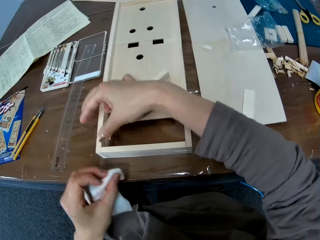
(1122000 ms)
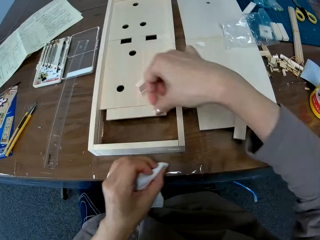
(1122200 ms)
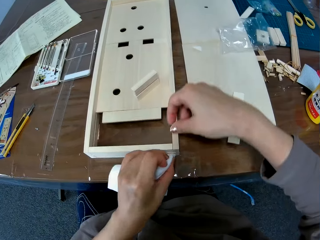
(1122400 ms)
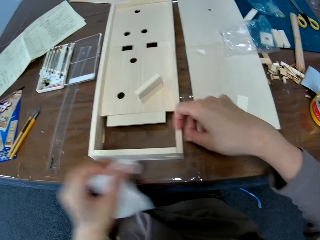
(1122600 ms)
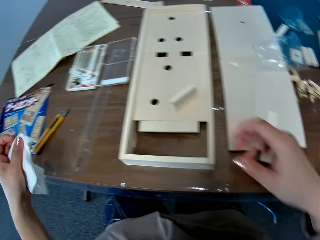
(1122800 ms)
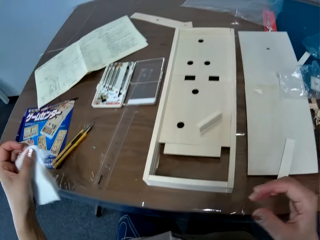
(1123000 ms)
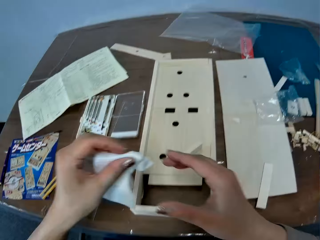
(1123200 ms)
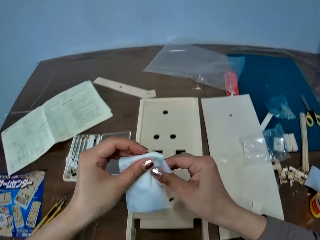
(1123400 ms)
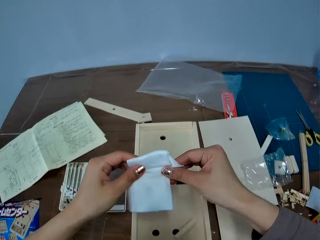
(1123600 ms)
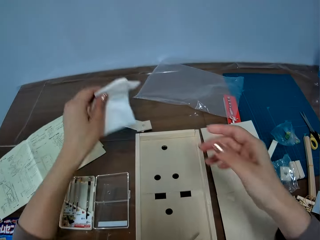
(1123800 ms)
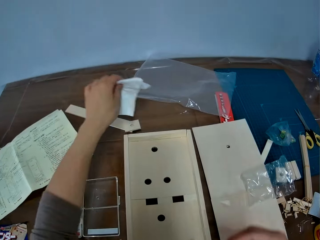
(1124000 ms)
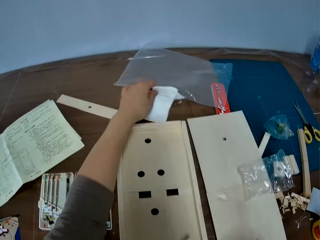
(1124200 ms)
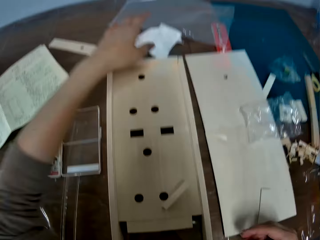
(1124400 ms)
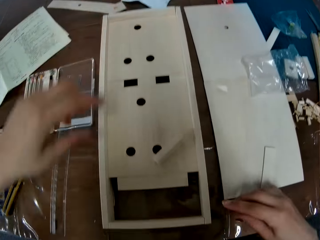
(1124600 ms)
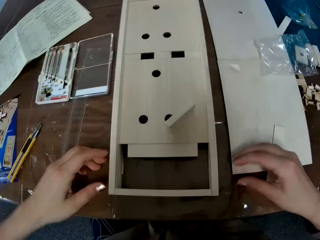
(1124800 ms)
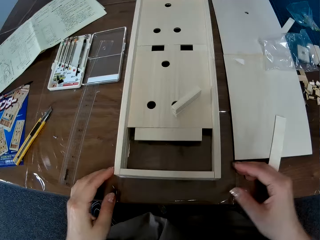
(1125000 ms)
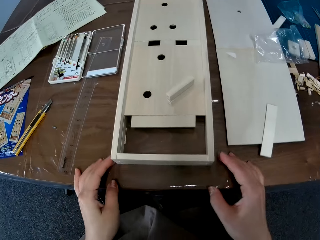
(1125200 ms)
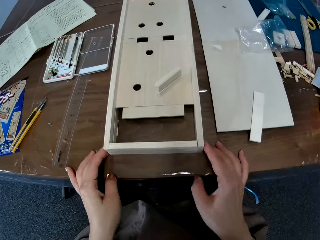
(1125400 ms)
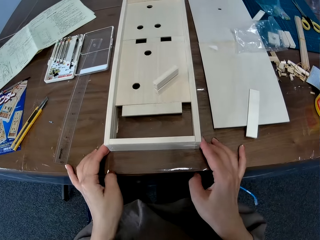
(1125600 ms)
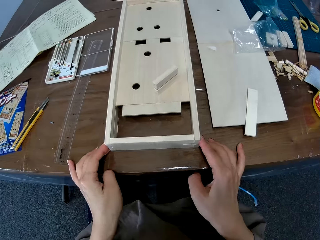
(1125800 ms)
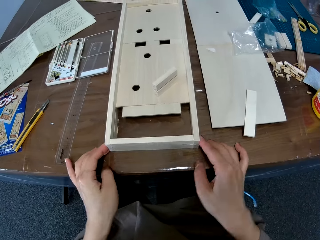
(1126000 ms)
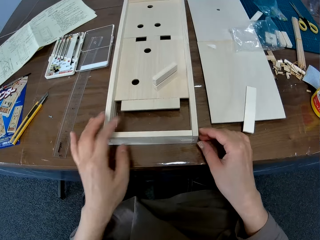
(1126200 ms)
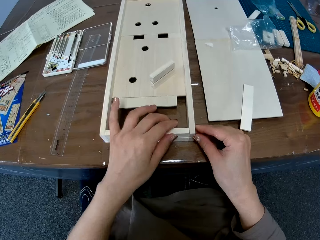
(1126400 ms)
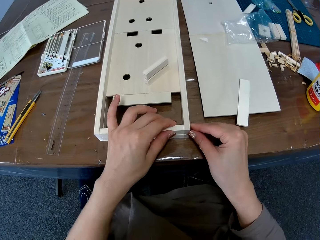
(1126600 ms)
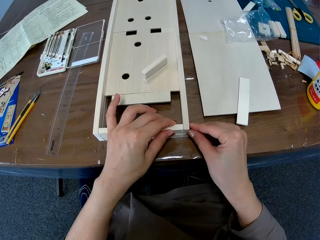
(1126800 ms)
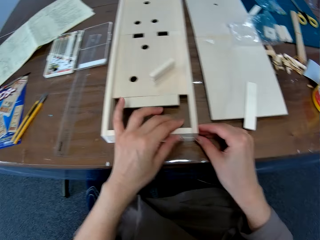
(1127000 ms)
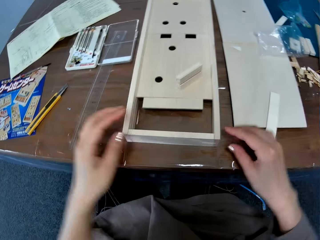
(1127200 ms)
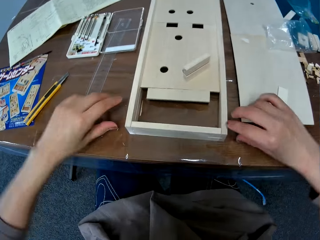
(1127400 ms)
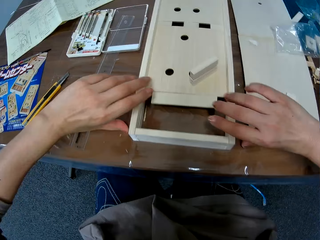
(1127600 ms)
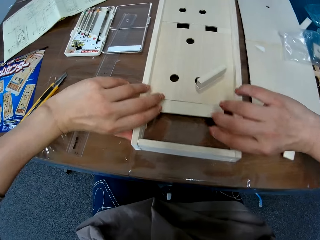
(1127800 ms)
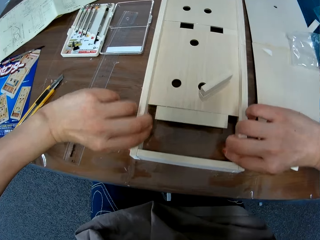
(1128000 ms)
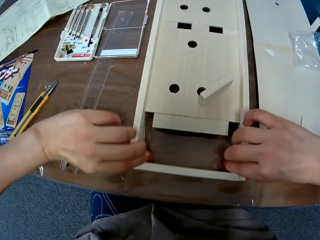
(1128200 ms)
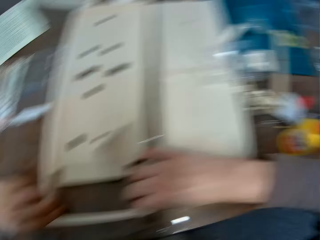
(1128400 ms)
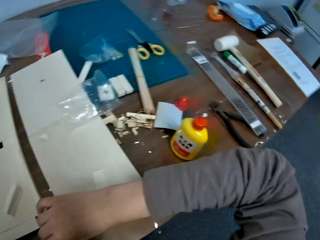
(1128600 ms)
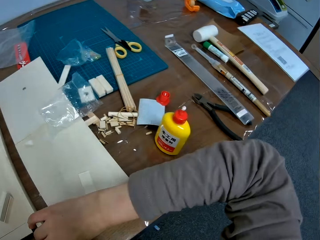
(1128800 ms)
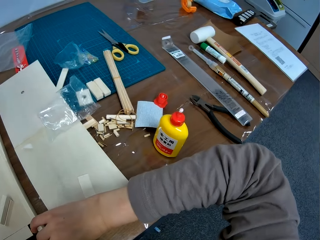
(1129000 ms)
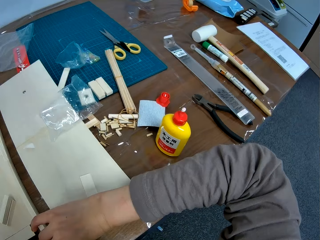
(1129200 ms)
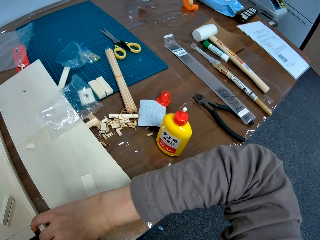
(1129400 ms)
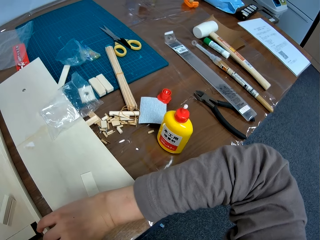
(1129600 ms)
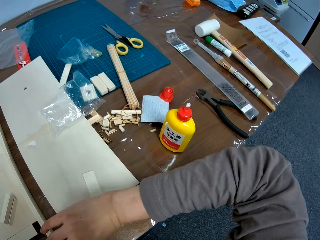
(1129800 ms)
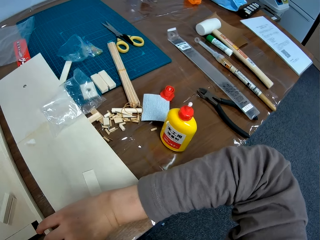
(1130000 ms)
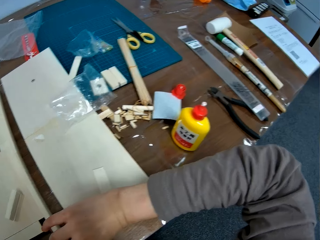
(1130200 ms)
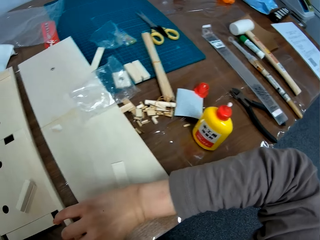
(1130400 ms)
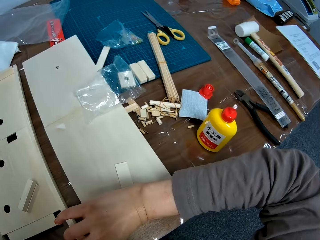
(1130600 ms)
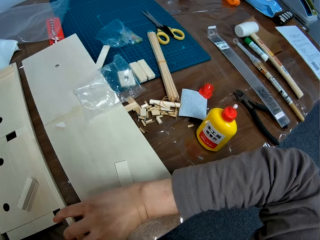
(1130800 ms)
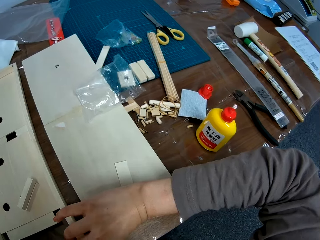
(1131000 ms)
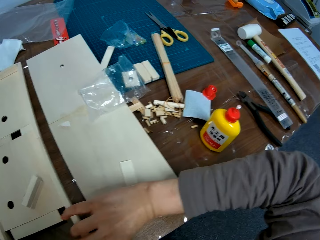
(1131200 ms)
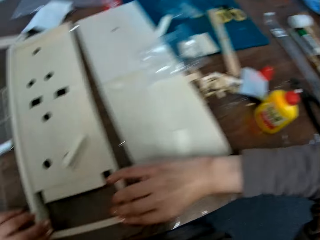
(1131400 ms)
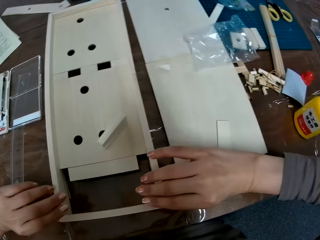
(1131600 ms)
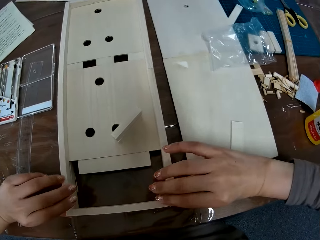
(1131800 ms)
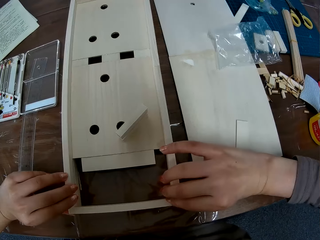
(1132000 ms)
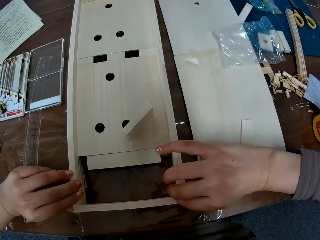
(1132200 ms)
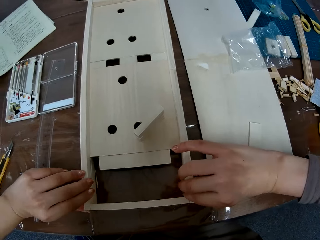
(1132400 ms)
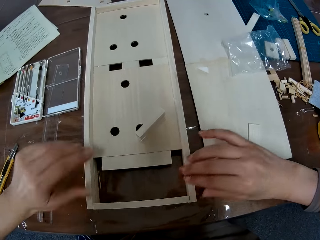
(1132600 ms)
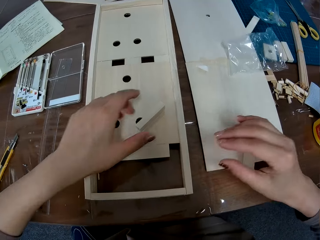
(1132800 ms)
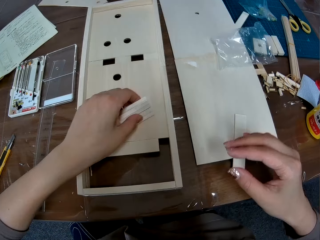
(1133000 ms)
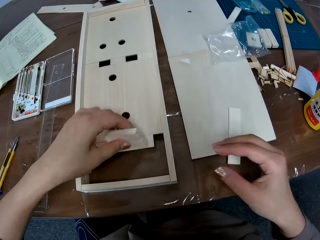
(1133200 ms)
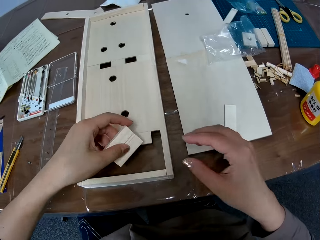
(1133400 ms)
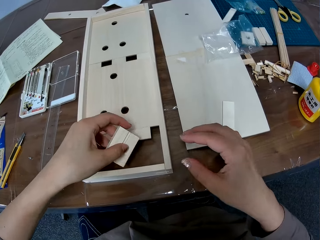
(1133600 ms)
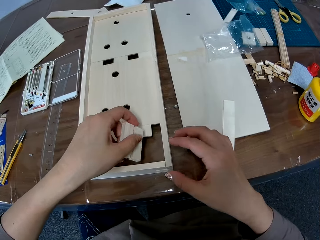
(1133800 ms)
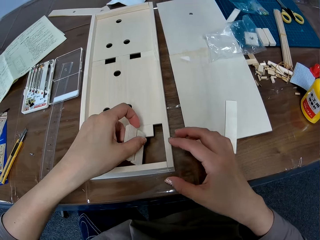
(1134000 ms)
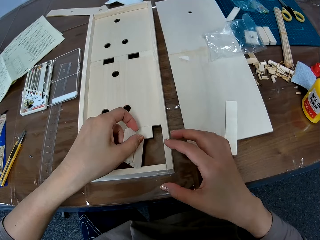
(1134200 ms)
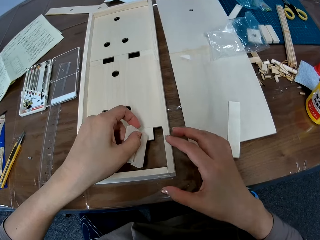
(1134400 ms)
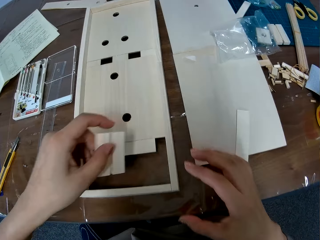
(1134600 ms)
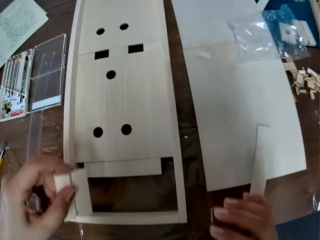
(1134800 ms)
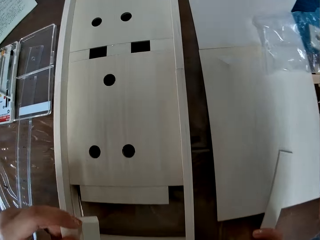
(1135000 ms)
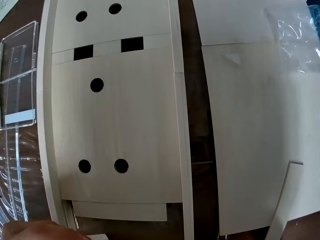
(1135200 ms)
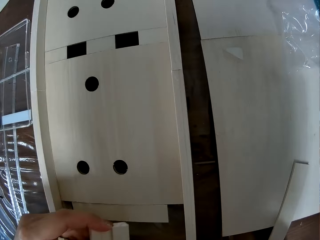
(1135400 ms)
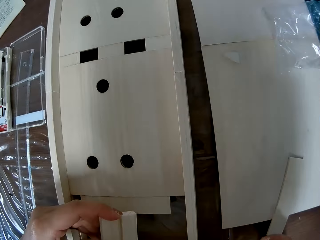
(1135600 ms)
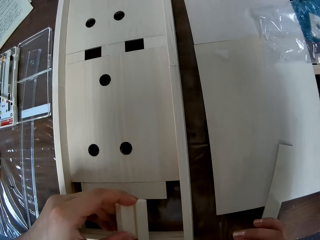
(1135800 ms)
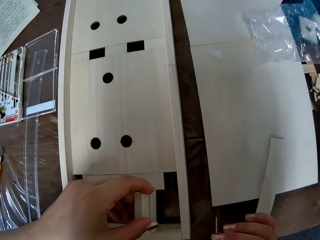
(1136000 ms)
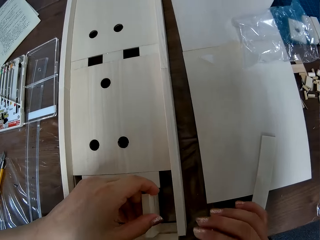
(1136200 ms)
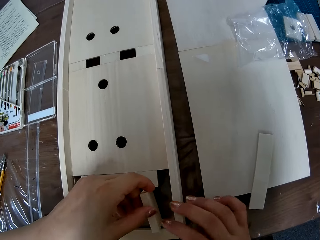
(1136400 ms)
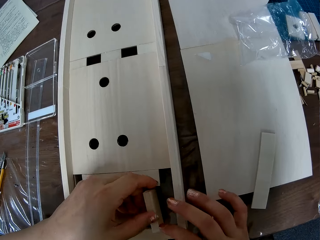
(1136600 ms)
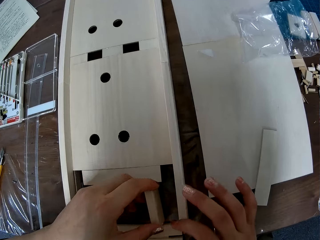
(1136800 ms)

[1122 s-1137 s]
The camera wearer wipes another corner of the crafting wood. He holds the wipe with both hands. He withdraws his right hand. He drops the wipe on a table. He moves his hands. He fixes the crafting wood. He presses the edges of the craft board together. He lifts his left hand. He fixes a corner of the crafting wood. He fixes corners of the crafting wood. He moves a camera. He fixes corners of the crafting wood. He withdraws his hands. He fixes corners of the crafting wood. He withdraws his right hand. He picks the wood on the craft board. He tries to fix the piece of wood. He moves the camera. He fixes the piece of wood.

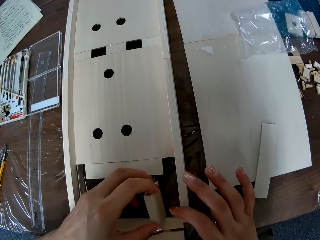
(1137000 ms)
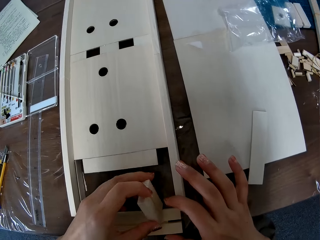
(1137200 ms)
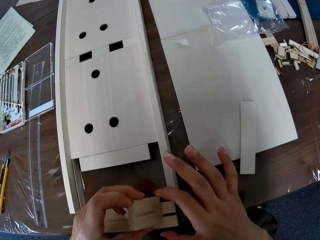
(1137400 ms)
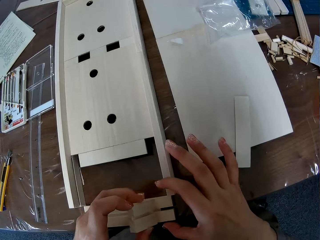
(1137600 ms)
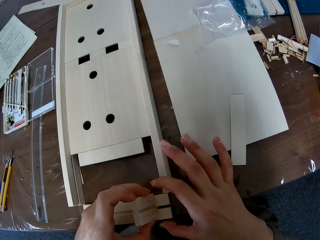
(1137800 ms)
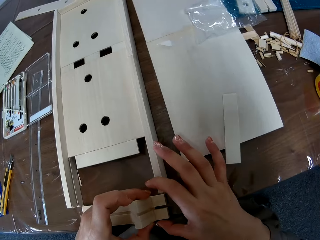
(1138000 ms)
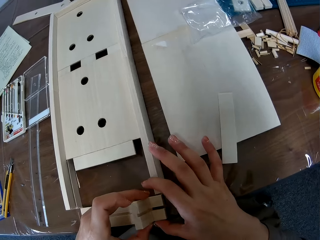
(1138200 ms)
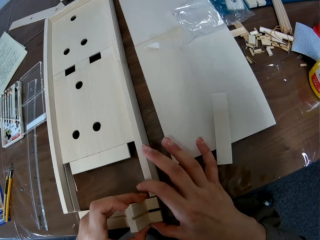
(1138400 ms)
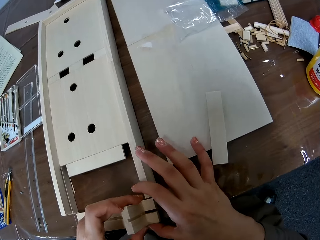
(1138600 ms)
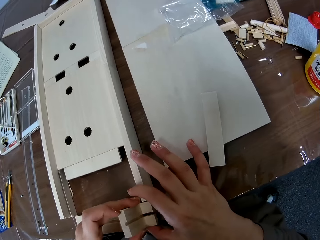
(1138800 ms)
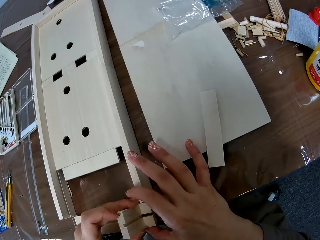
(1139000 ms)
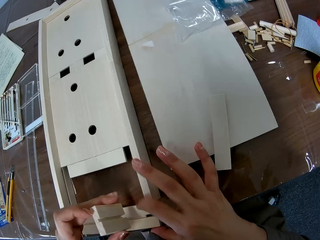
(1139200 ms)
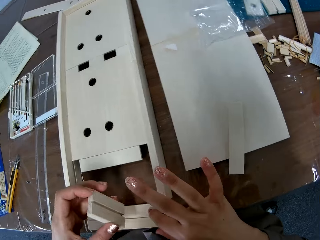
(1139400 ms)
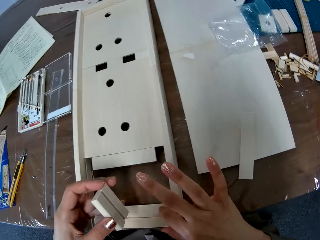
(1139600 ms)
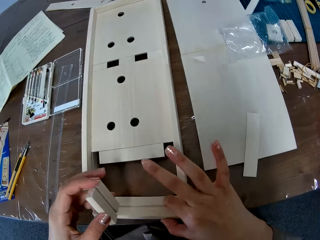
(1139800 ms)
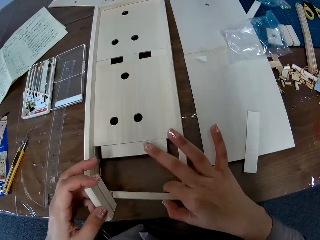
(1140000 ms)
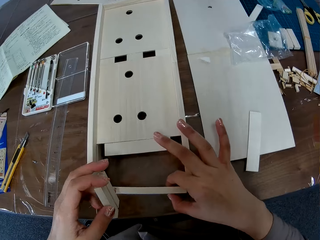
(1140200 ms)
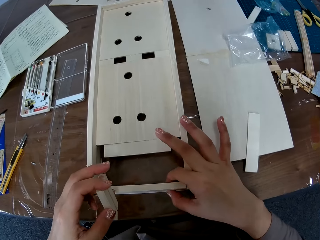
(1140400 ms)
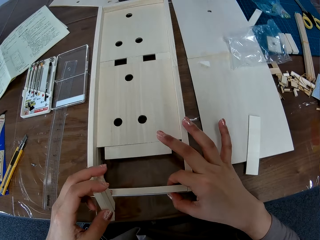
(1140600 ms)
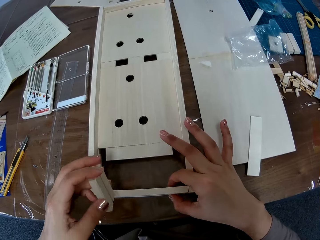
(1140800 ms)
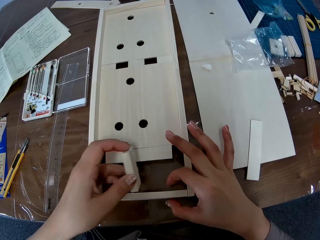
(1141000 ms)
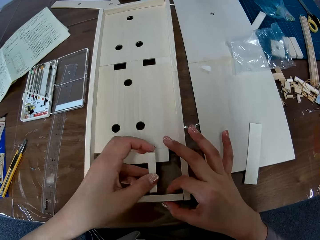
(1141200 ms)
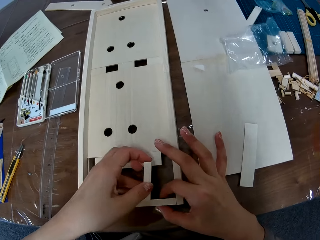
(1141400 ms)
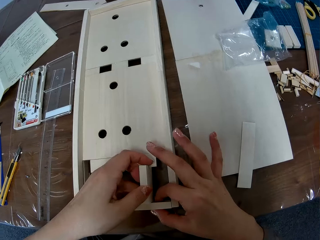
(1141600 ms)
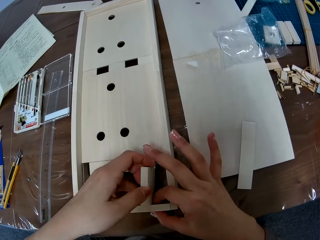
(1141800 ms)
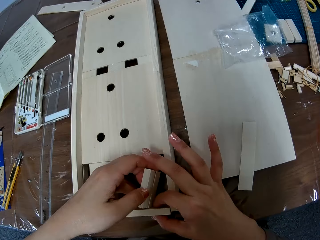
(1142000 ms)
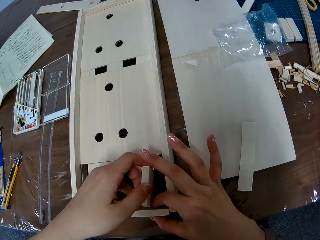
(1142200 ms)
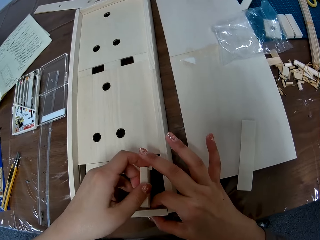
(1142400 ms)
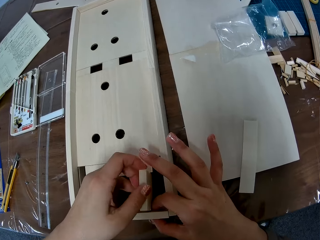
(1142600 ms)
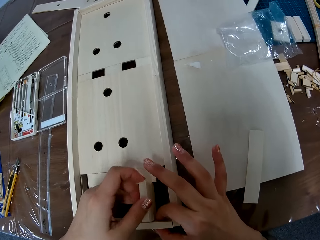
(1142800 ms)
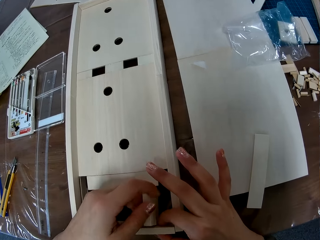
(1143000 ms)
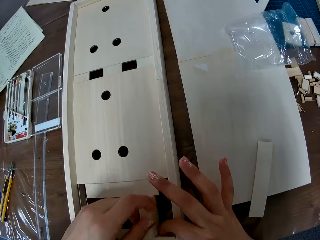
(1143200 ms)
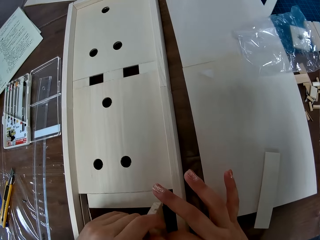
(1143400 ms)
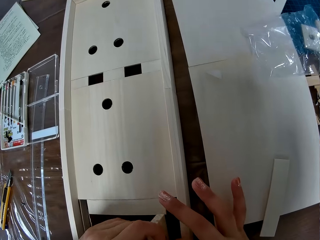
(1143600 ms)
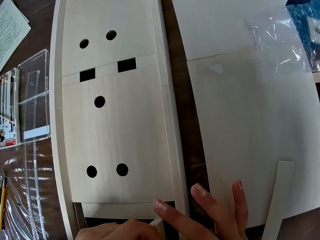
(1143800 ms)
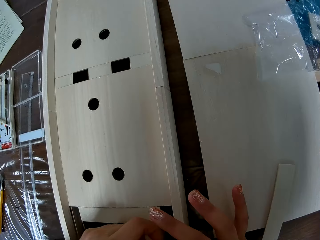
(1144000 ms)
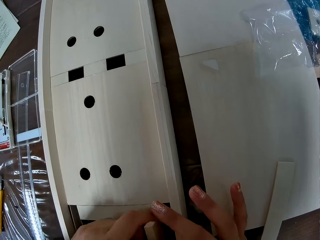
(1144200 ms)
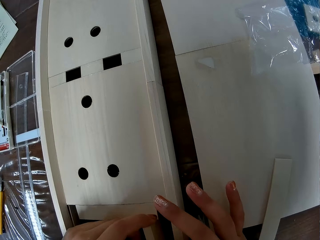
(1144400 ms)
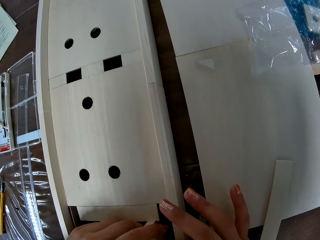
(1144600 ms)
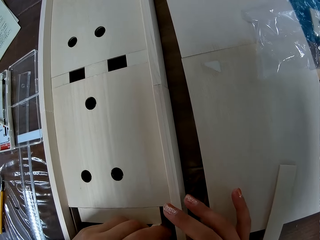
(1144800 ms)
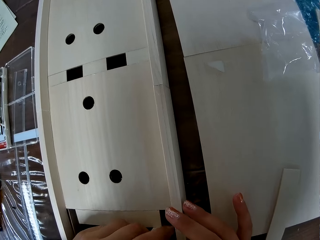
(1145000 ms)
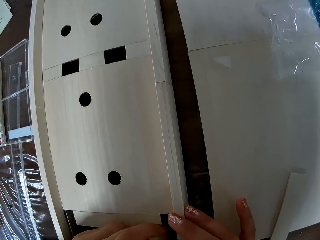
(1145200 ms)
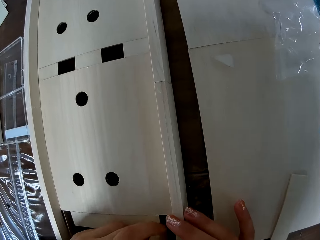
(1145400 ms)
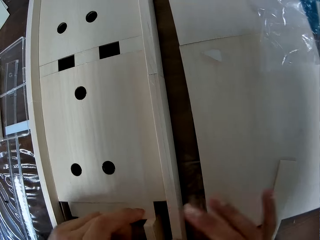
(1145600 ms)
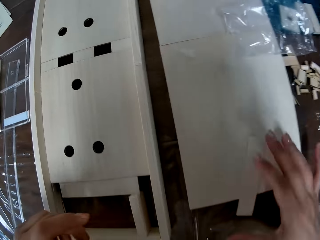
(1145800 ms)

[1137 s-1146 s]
The camera wearer picks a piece of wood. She places the piece of wood on a crafting wood. She touches a wood with her right hand. She lifts a piece of wood with her right hand. She fixes a piece of wood with her left hand. She moves a camera.
